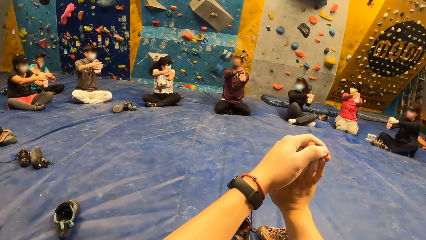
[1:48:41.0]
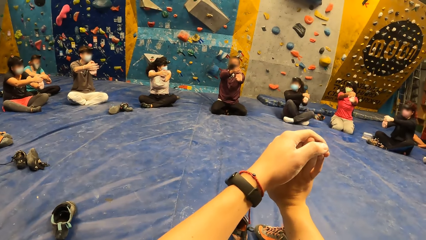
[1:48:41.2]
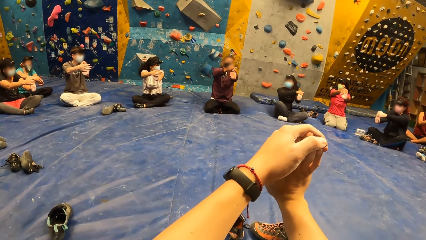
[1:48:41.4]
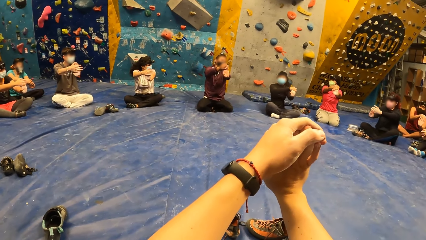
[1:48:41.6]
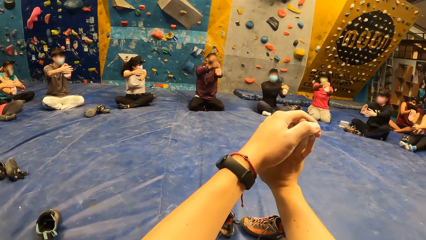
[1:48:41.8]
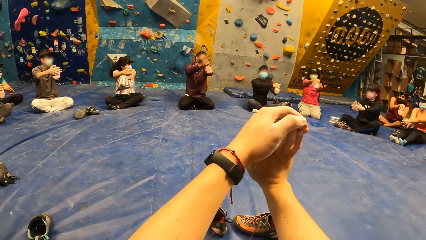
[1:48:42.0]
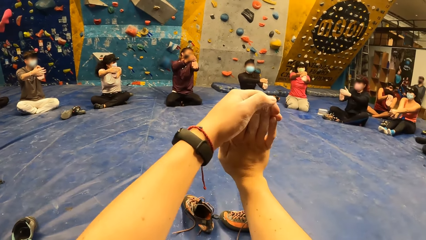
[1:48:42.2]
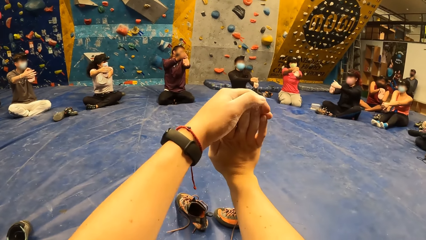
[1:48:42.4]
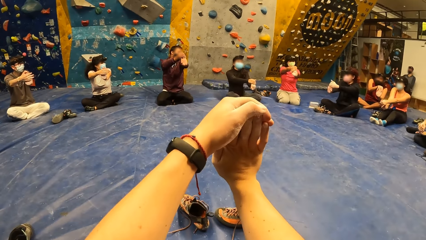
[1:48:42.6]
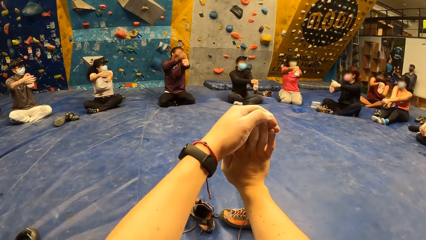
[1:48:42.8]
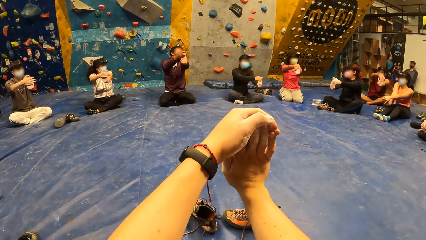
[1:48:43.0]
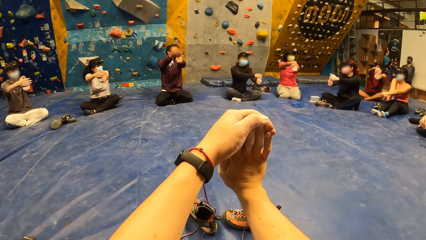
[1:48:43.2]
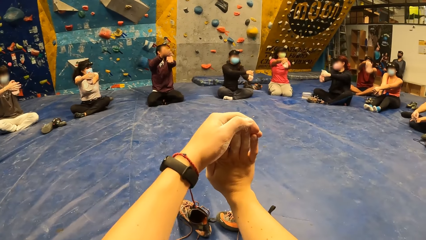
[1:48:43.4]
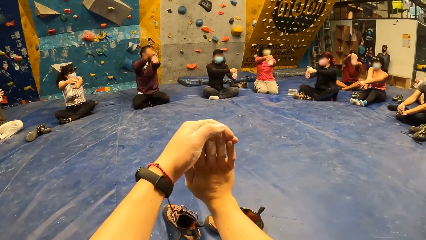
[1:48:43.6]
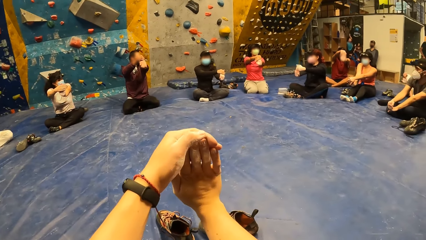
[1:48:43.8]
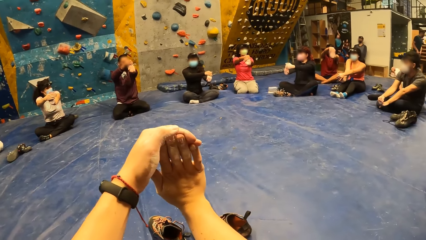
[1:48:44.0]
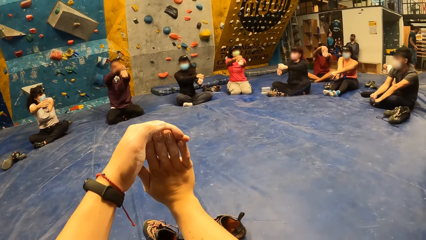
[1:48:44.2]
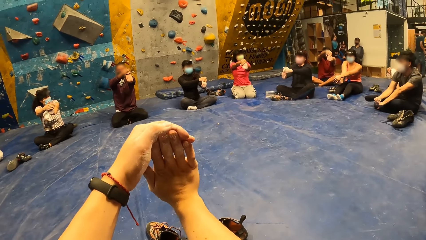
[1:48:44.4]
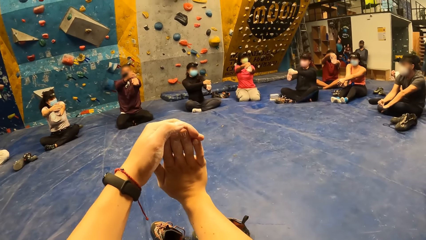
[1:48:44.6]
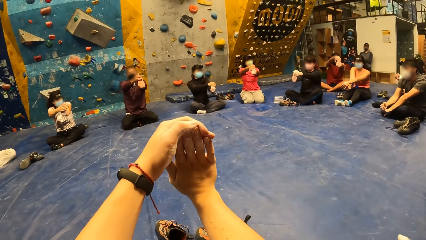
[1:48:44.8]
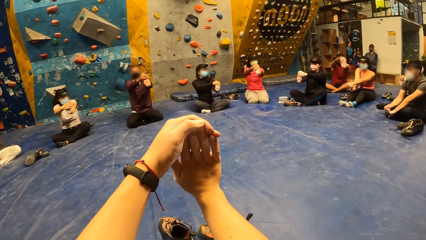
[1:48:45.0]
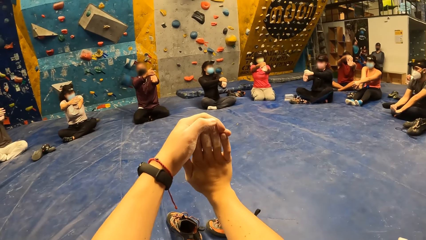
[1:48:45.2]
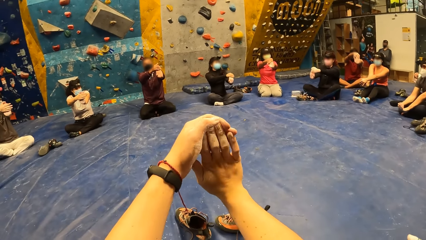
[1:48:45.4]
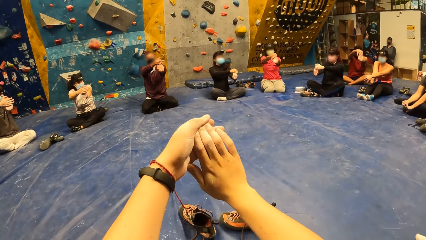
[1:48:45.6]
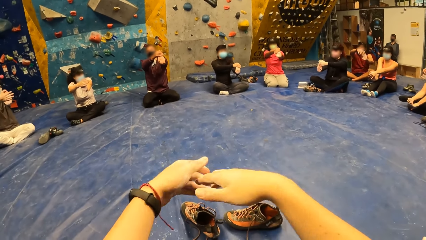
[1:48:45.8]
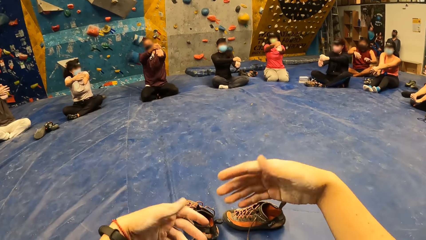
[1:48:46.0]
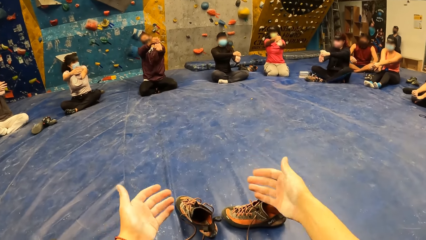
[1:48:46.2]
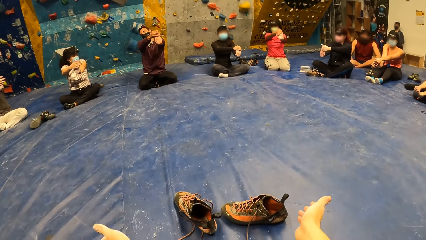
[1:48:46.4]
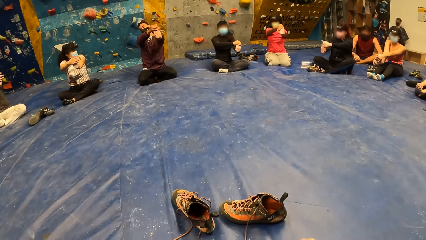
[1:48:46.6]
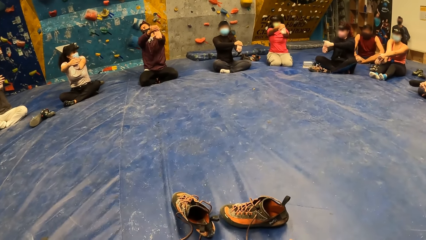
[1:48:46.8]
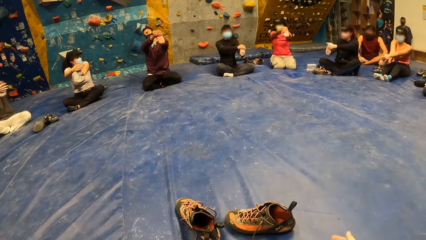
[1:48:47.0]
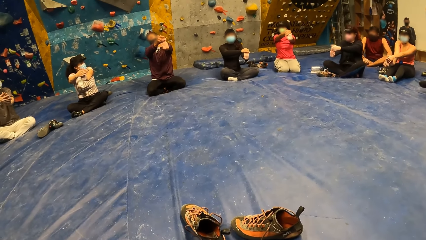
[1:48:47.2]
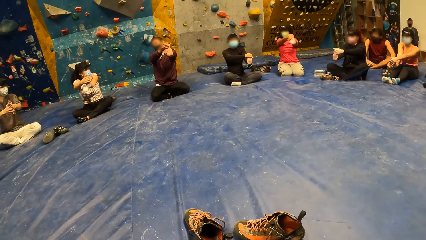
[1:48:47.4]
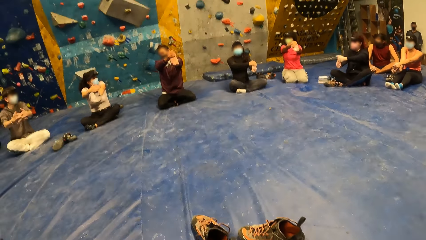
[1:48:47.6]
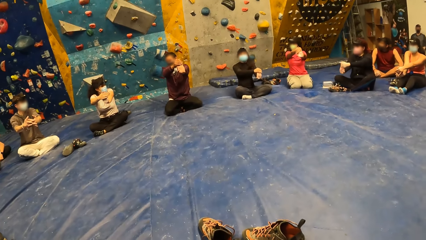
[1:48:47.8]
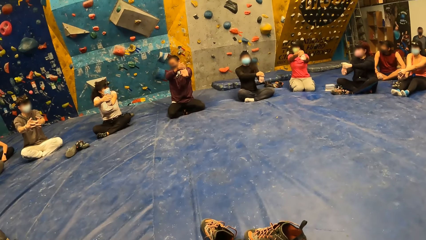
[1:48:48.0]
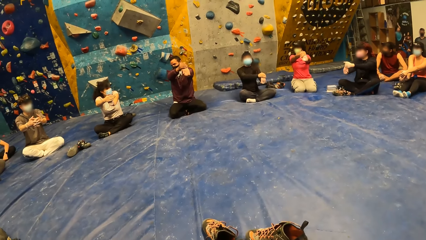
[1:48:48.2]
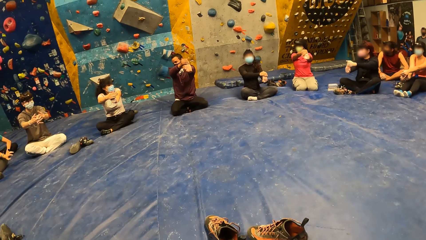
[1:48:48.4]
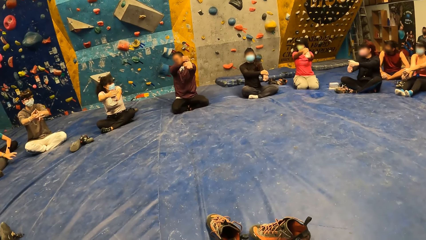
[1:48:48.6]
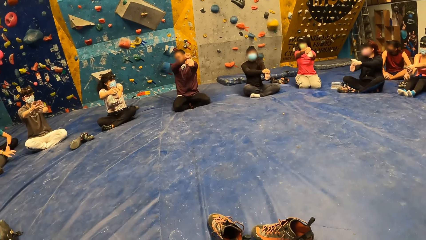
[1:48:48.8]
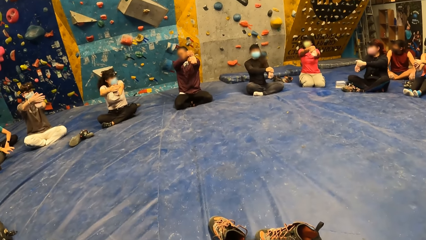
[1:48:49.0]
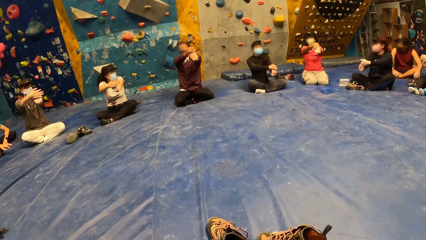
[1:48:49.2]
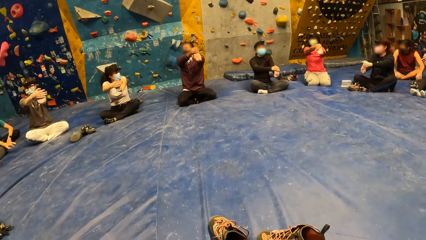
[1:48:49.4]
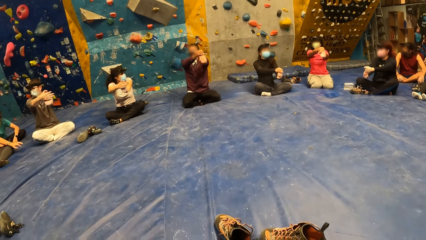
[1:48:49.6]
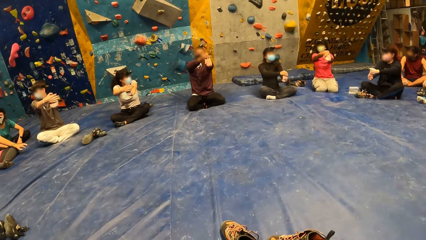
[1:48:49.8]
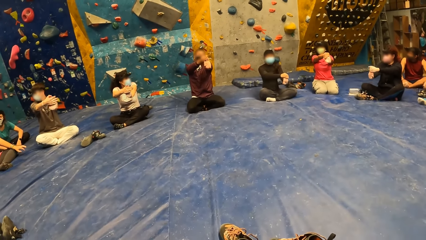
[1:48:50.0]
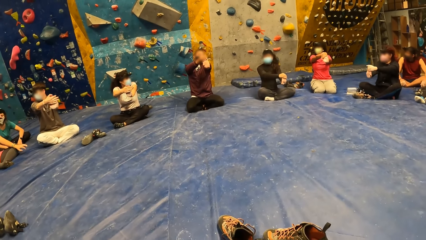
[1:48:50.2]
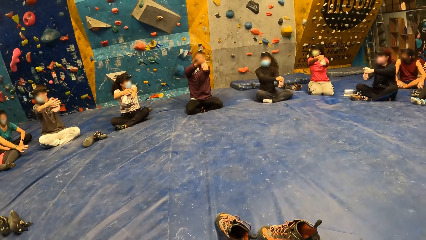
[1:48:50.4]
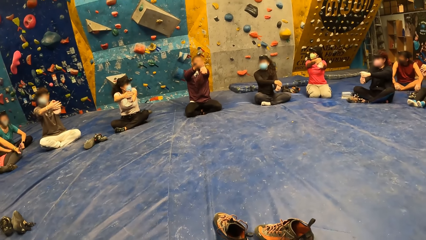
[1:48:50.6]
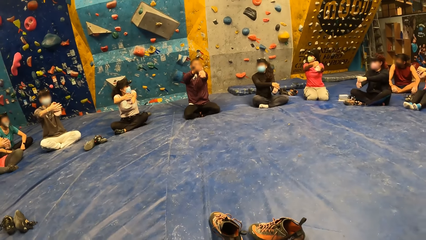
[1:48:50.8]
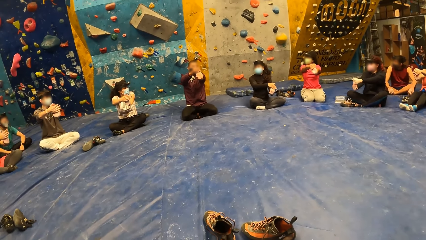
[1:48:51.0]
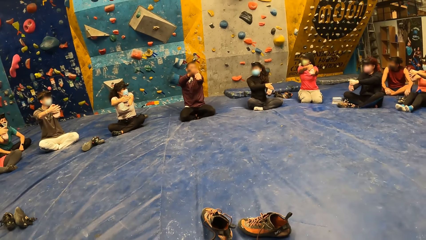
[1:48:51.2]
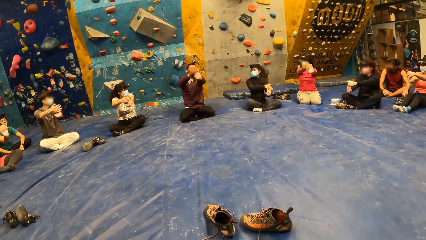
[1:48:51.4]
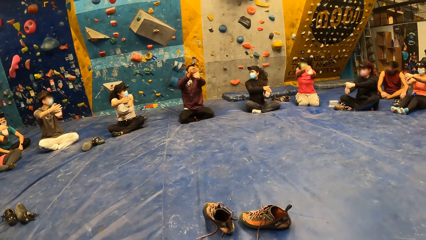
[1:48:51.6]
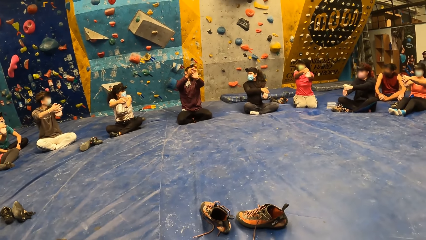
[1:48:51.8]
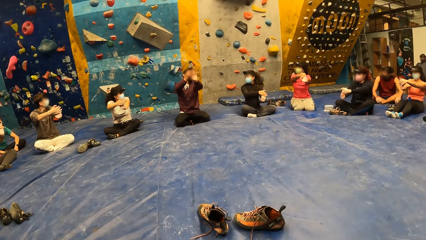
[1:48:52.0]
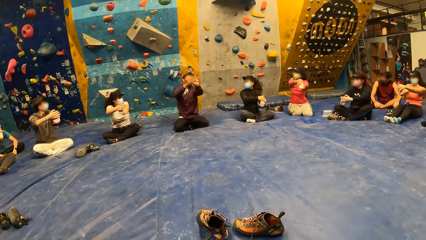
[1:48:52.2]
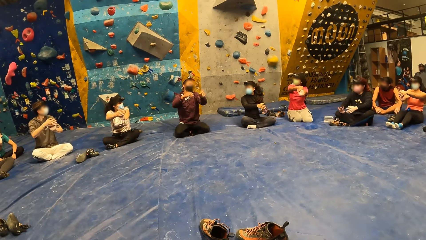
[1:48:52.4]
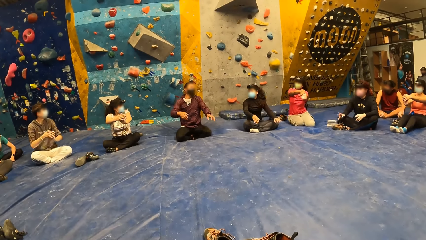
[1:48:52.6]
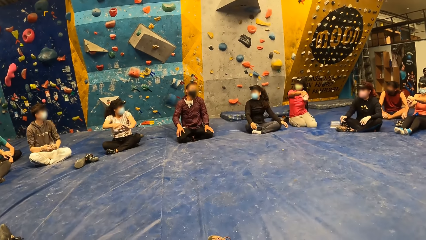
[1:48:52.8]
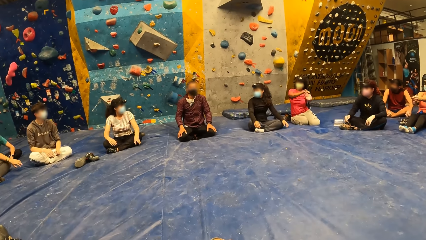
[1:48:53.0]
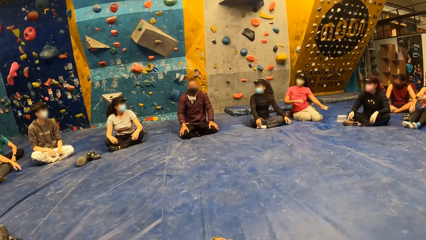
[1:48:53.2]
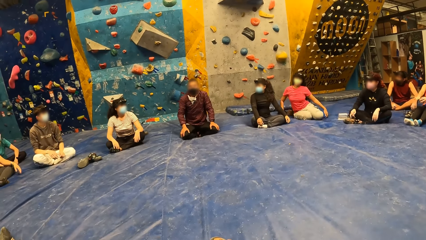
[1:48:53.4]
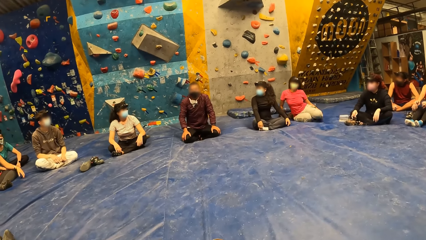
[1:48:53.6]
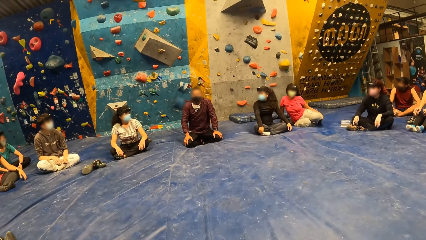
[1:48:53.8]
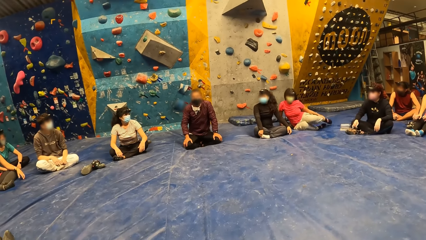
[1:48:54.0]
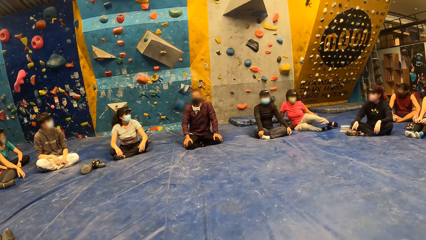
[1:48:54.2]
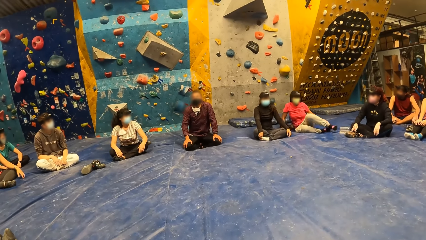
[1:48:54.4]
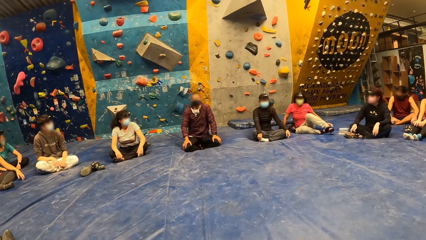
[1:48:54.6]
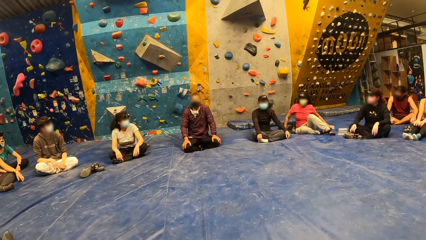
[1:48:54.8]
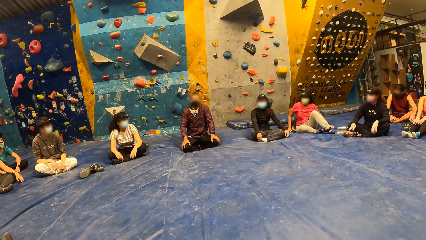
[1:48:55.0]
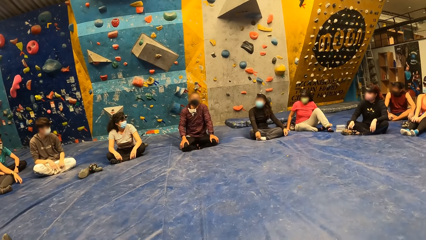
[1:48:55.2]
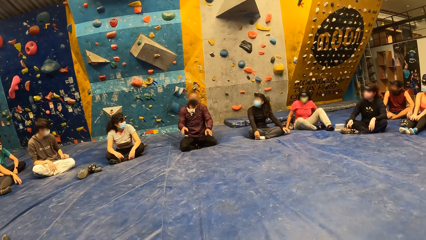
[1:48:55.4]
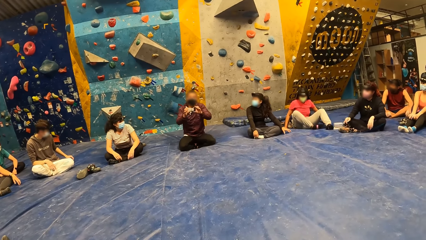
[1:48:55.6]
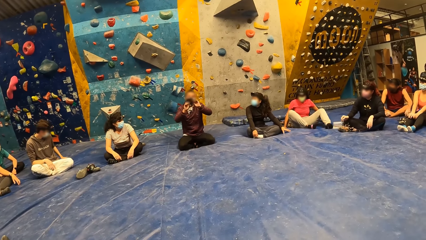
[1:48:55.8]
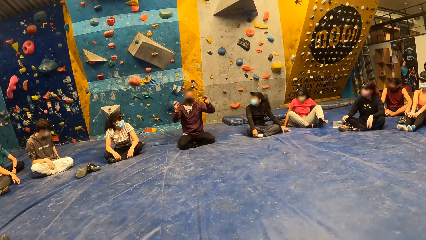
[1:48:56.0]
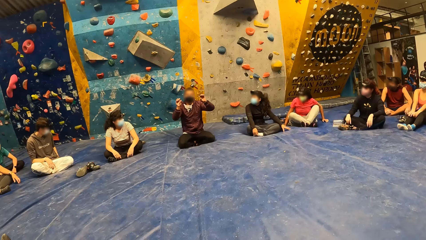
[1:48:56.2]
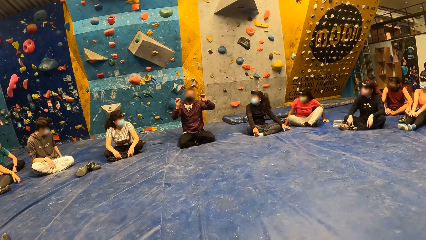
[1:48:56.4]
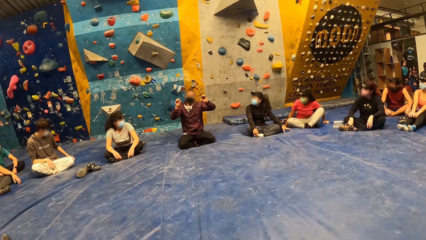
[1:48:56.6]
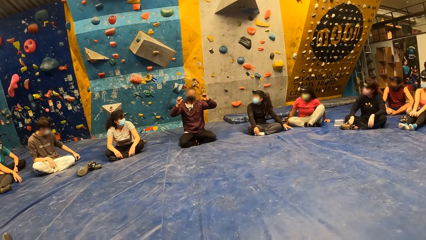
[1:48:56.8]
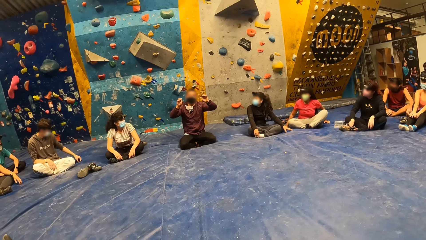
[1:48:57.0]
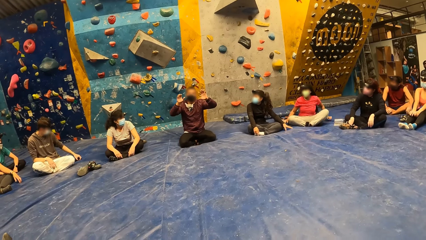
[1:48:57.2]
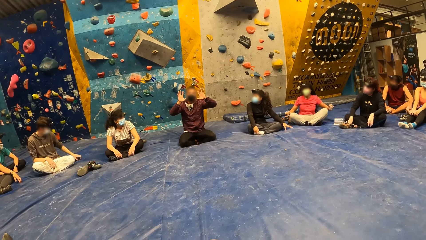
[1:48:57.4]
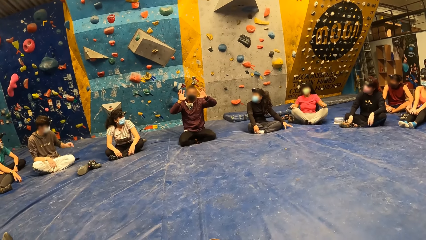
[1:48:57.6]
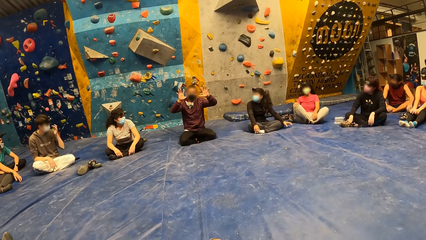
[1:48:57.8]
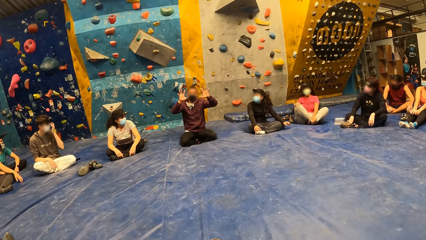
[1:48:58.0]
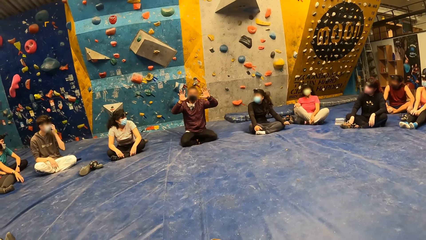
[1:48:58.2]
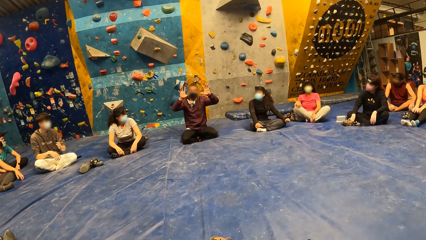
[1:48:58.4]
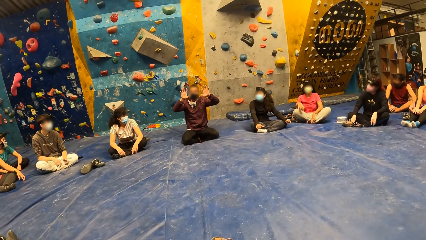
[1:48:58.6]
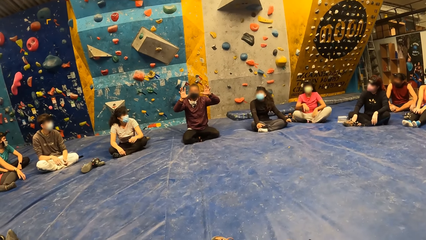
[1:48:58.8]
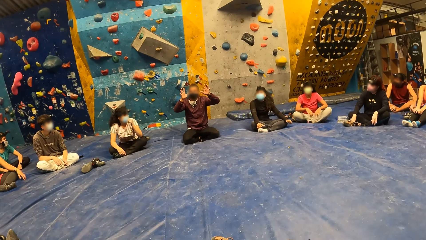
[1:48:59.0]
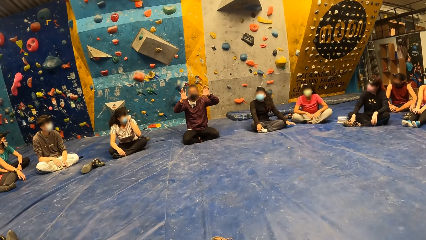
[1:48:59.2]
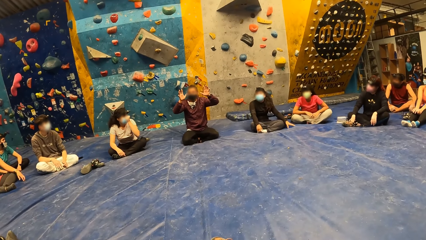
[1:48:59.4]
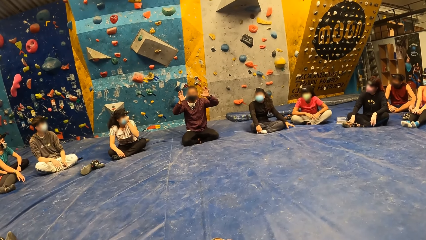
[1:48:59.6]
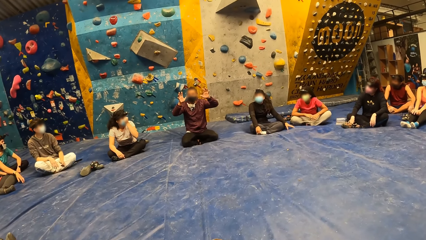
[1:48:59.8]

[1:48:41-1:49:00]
The man brings down his hands. The man gestures with both hands.
